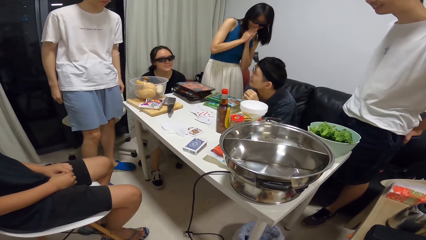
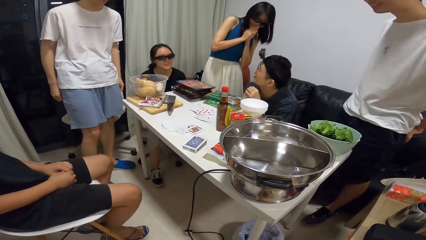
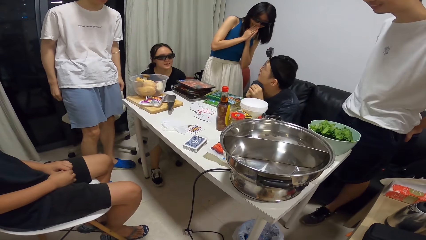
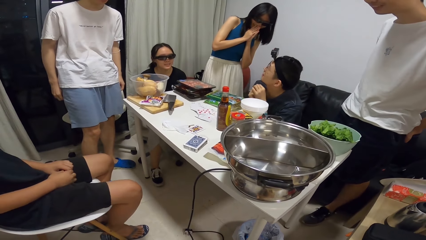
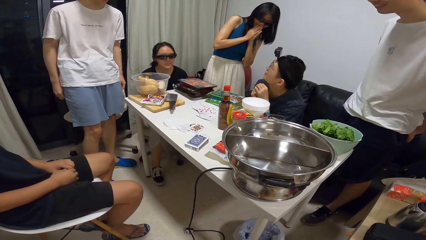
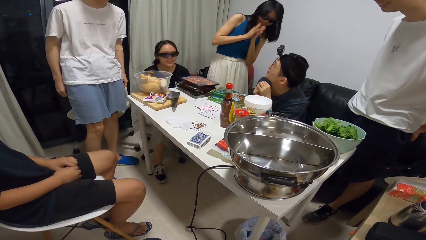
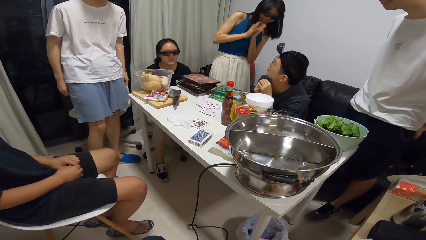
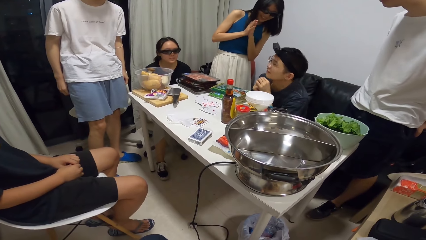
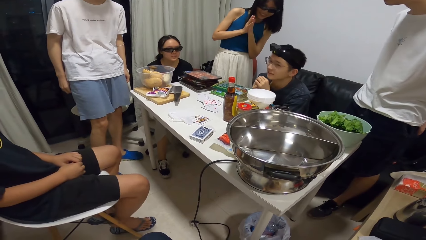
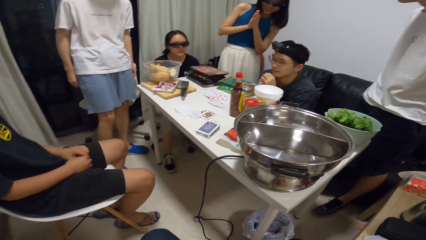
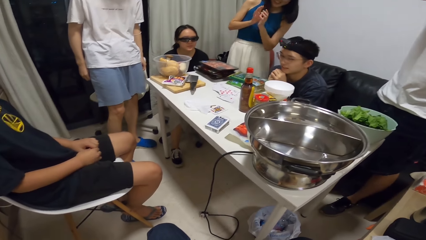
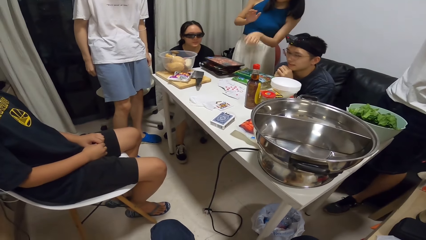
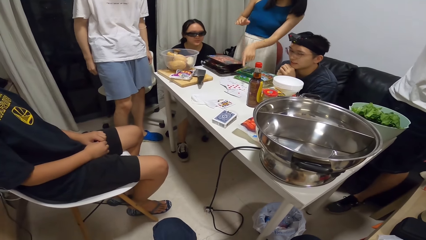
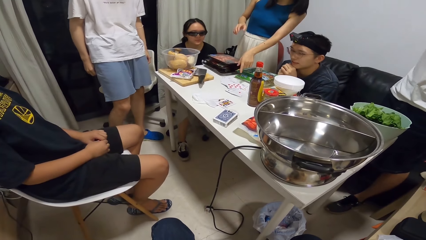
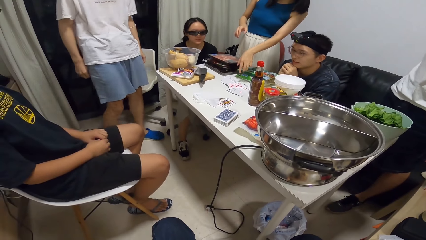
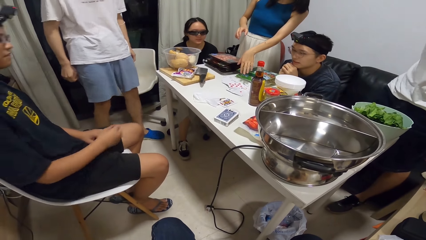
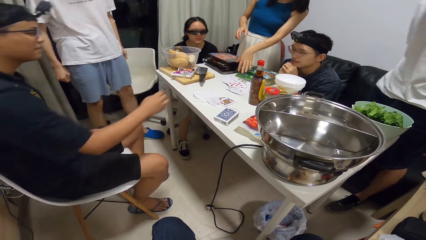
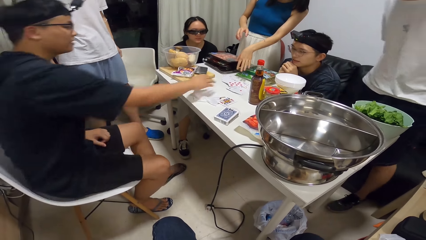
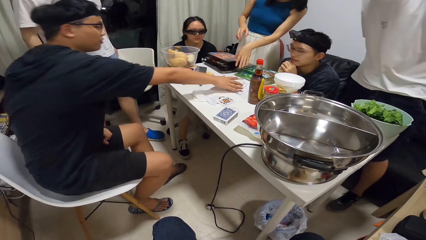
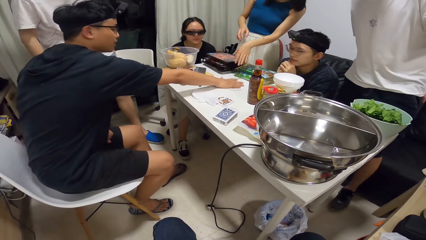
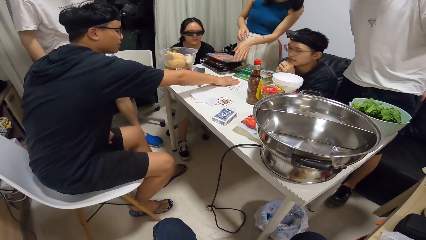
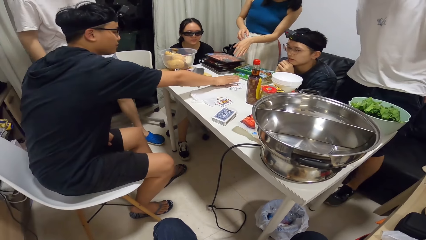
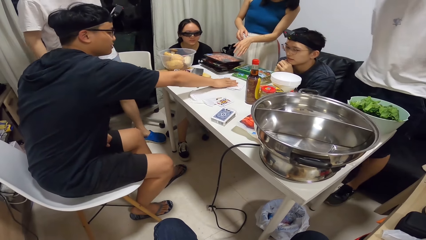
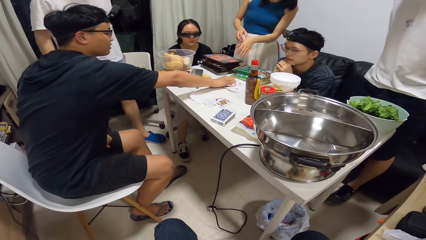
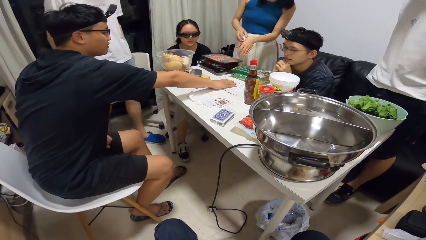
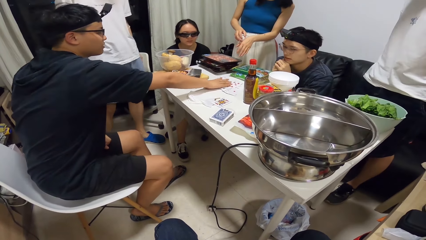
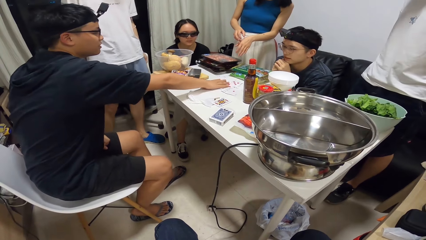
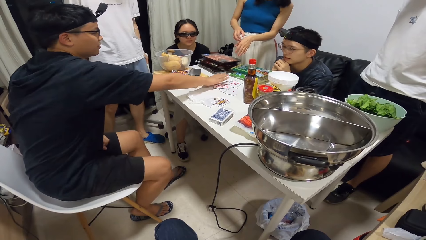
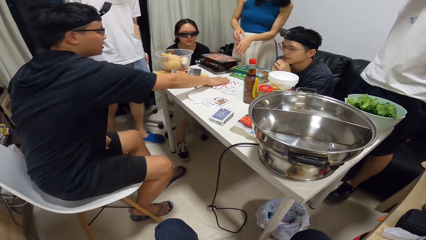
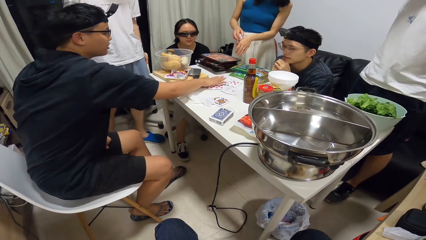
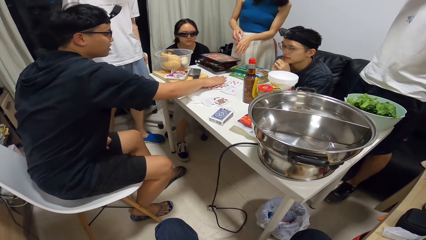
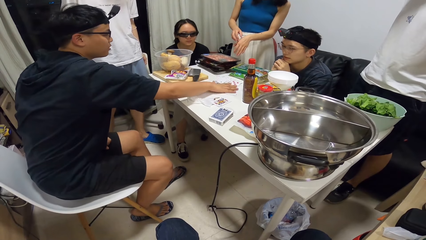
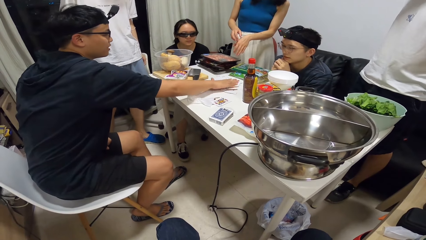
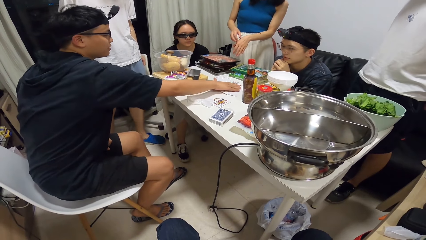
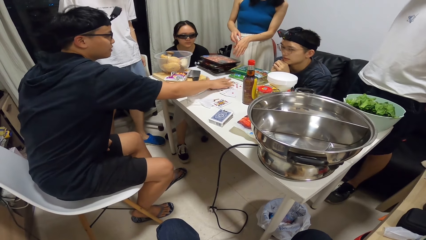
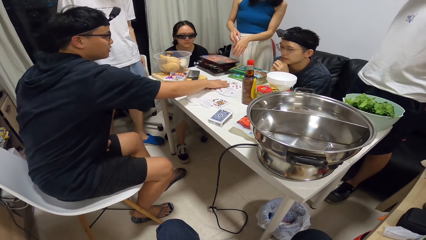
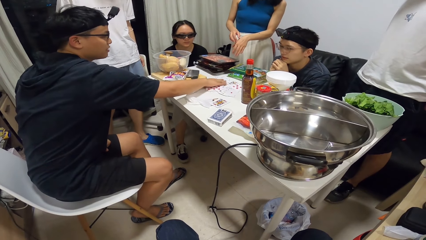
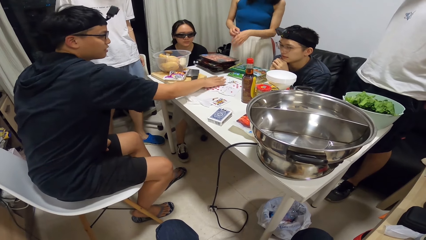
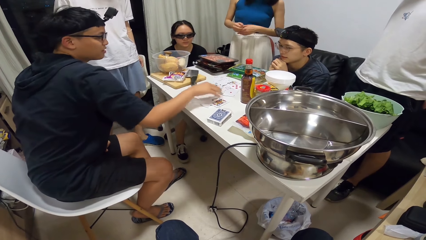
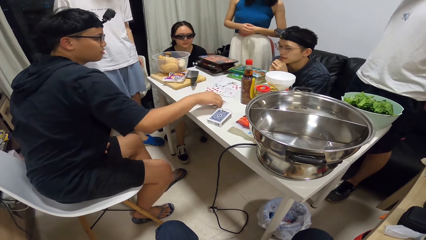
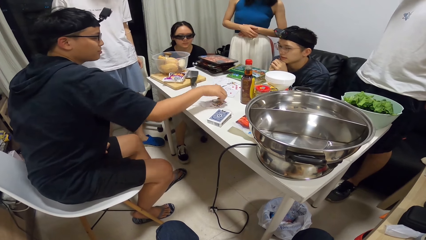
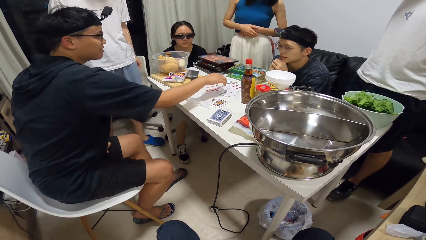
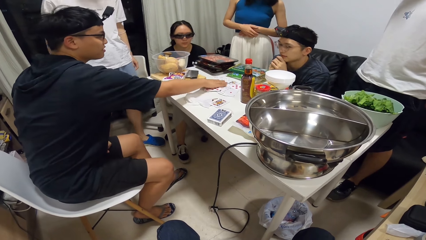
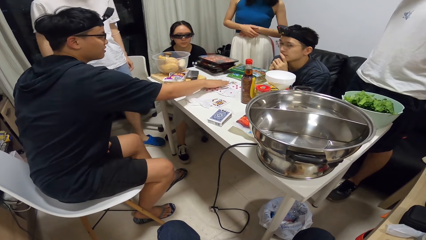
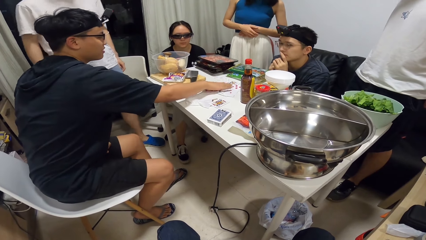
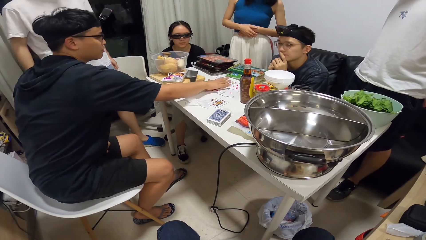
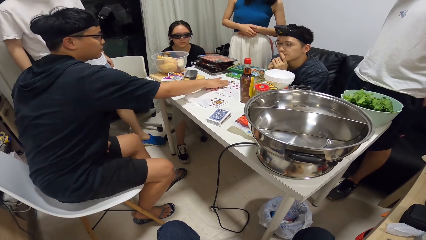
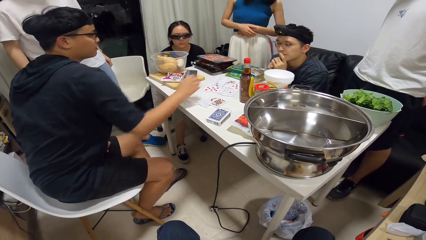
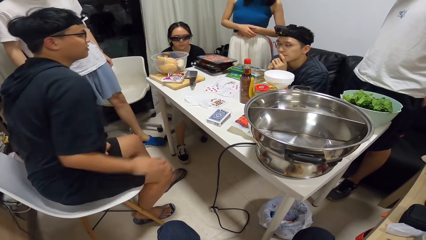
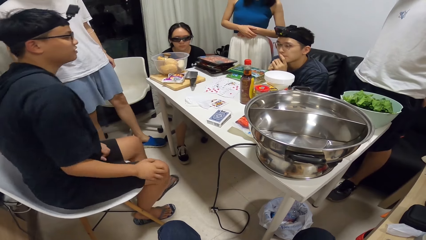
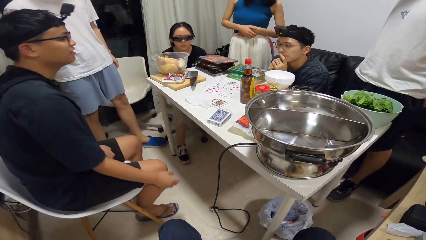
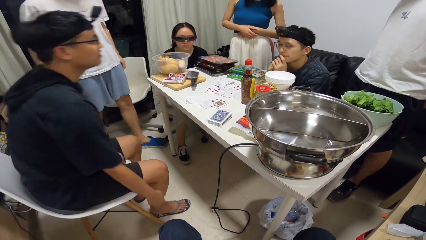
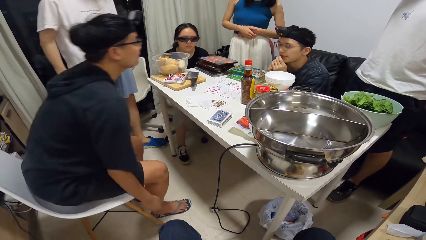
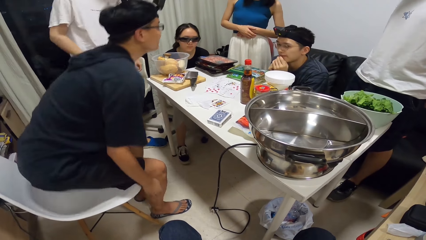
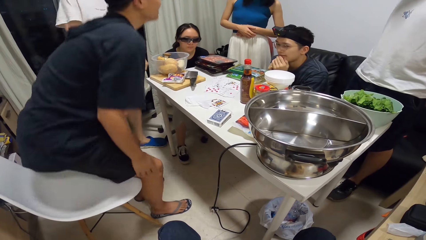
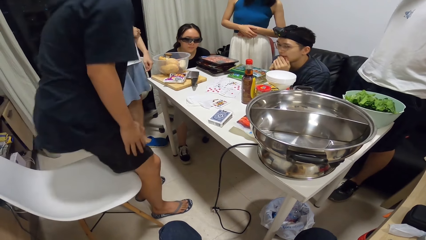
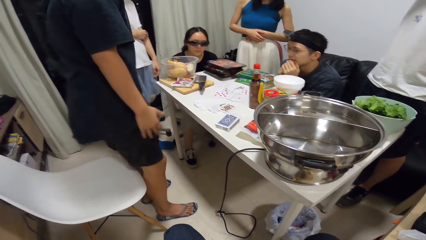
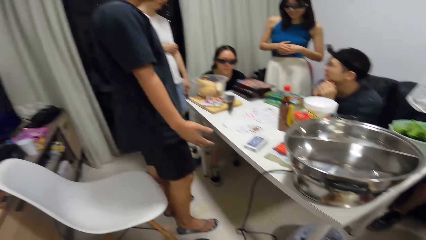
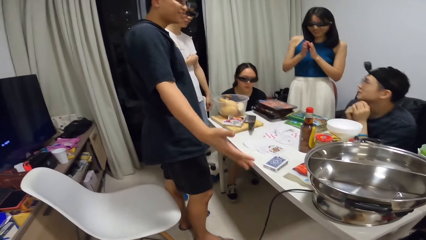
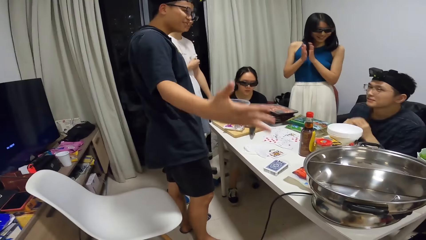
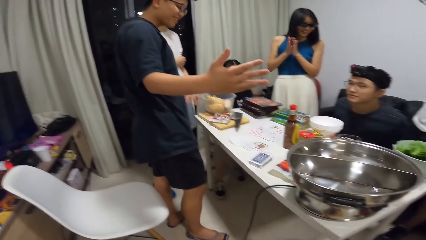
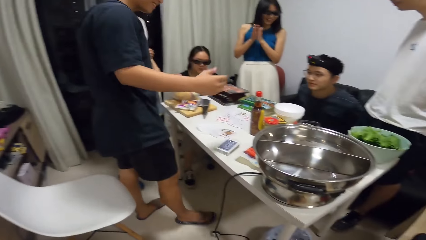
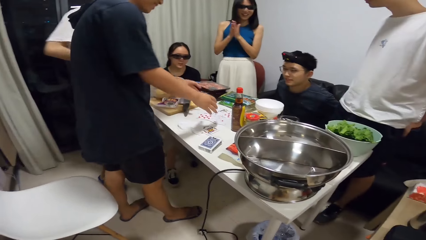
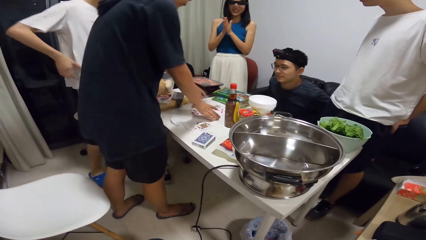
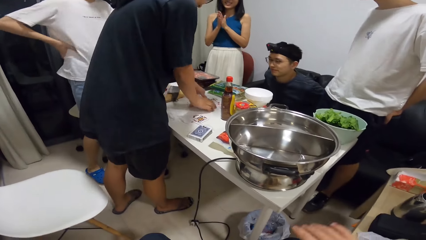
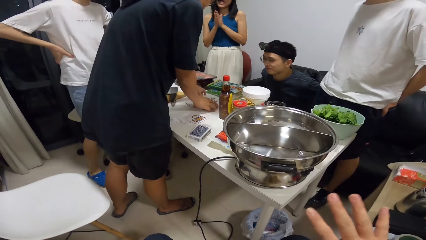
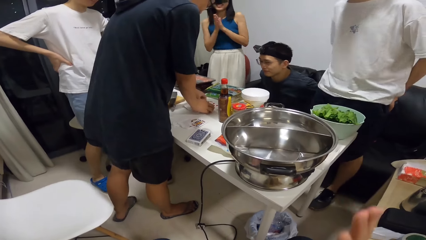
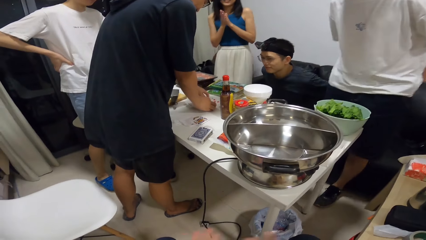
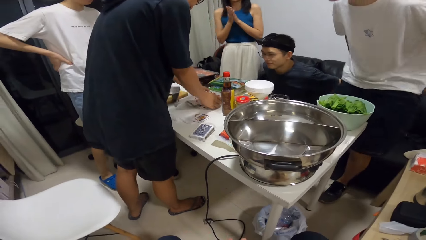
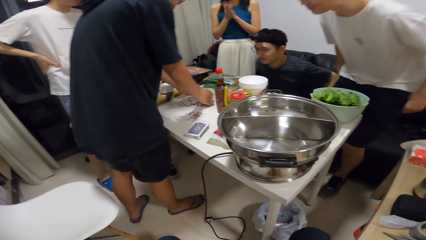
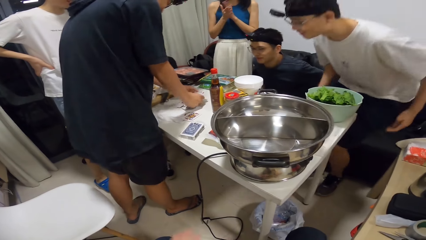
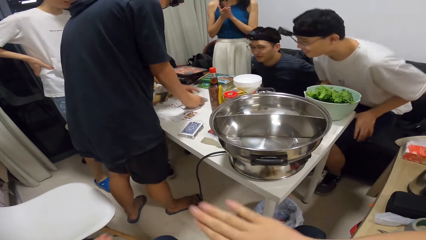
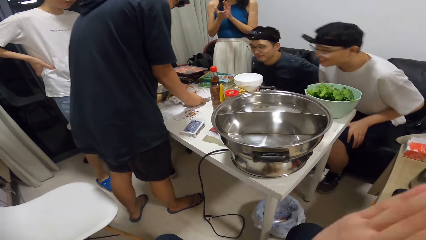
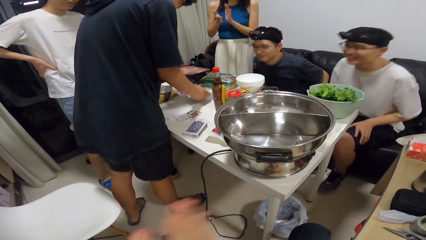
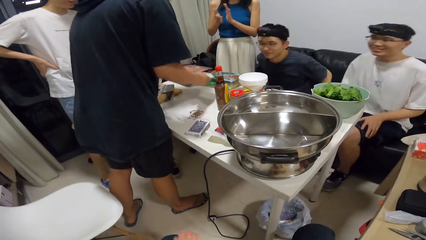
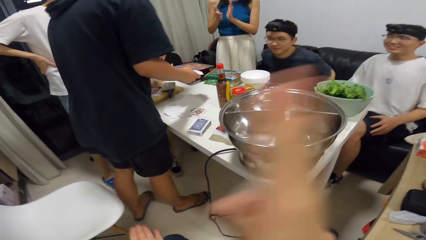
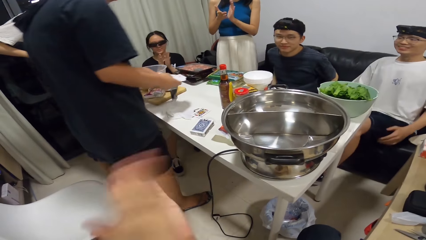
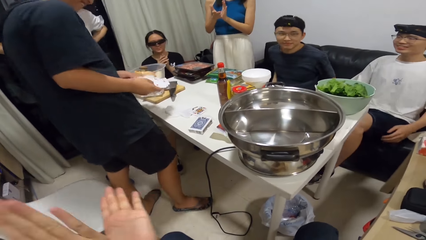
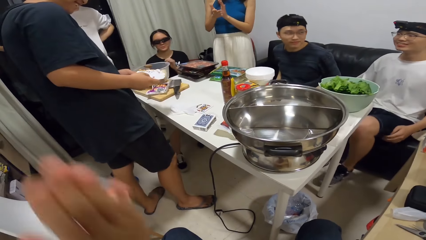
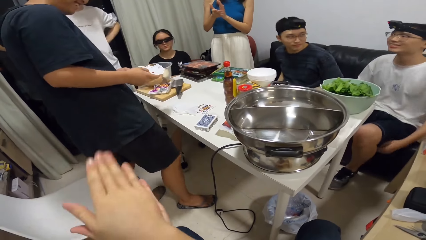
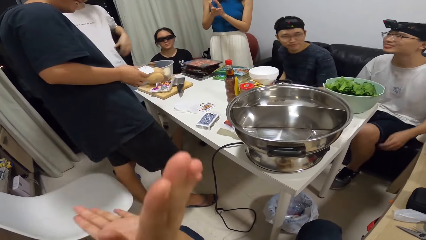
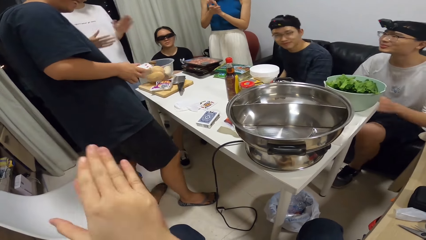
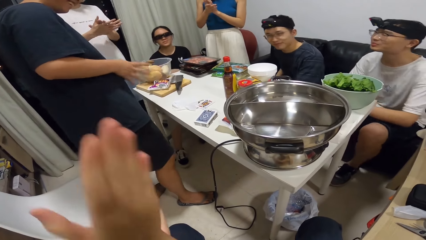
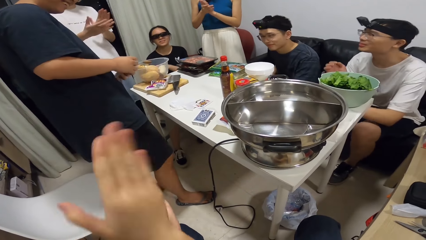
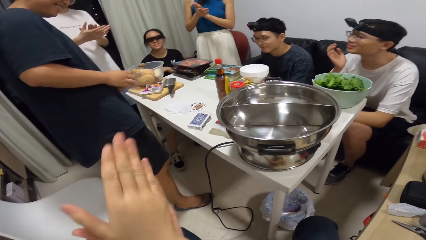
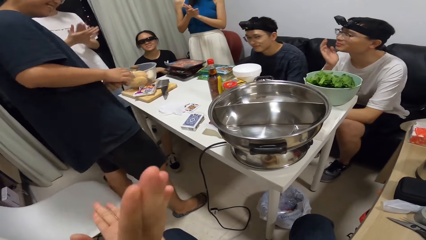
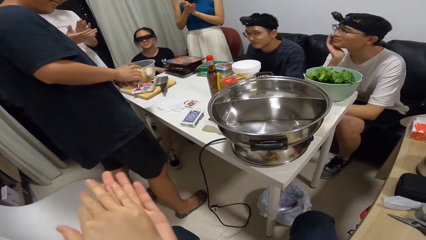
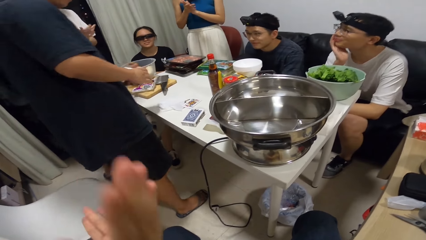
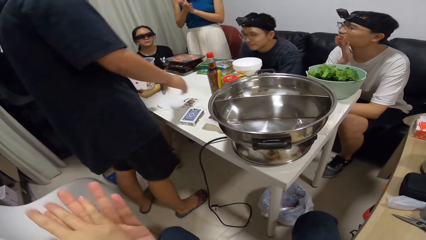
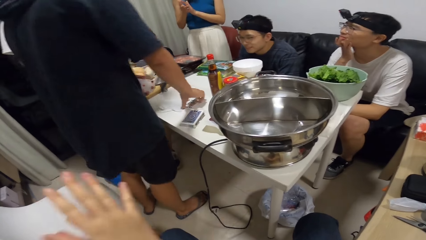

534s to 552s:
The man shuffles the cards on the table with his right hand. He touches the card on the table. He gathers the cards on the table with both hands. He takes the card on the table.
